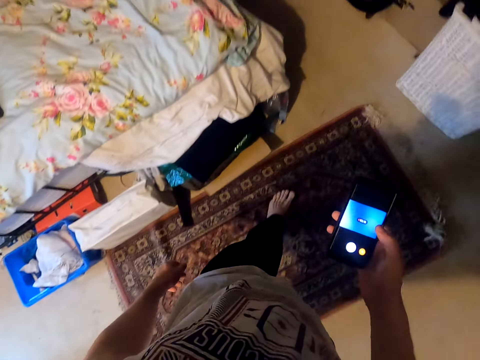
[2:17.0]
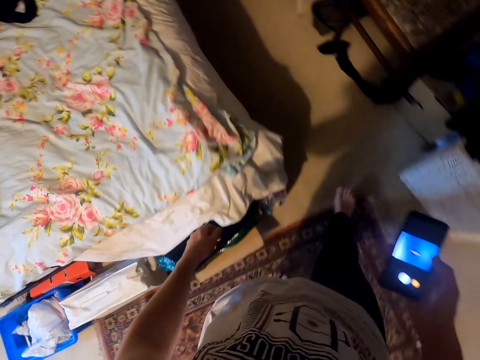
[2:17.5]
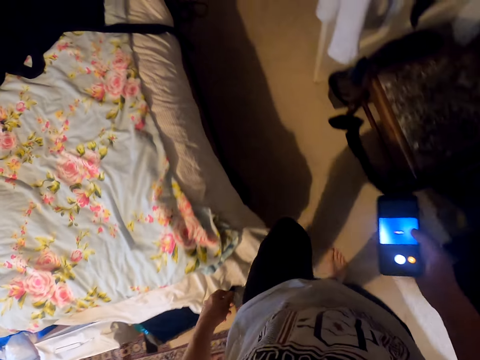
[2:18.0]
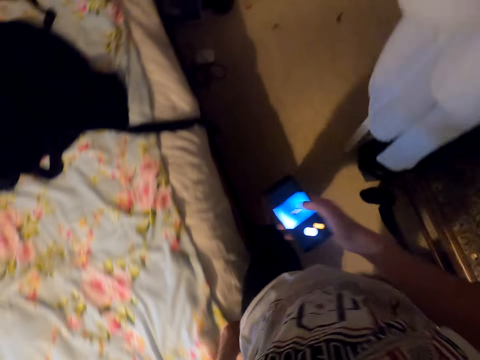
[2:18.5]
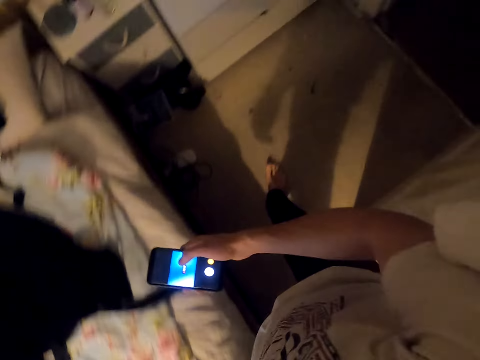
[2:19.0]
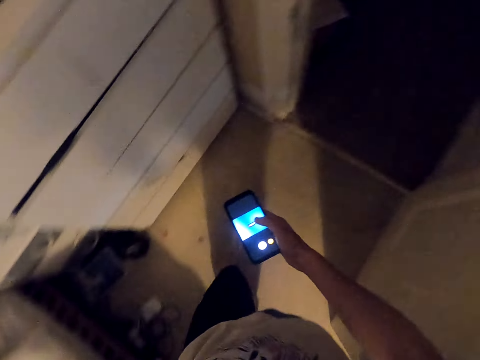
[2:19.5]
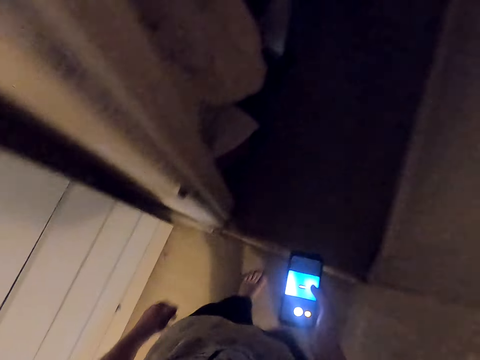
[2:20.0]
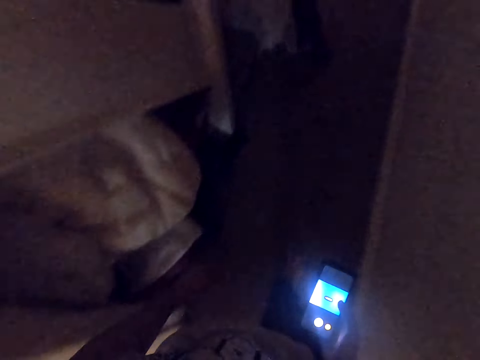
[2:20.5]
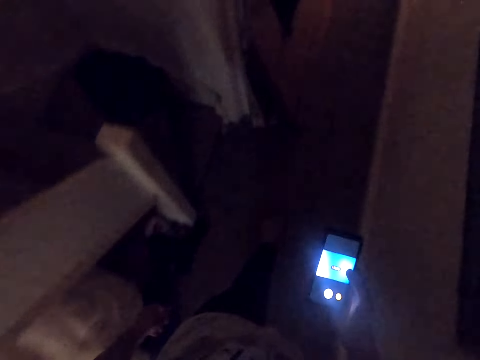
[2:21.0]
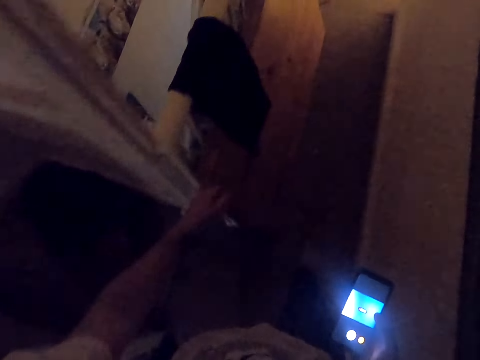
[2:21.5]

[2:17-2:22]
The camera wearer walks around the bedroom. They walk out of the room. They walk along the hallway.

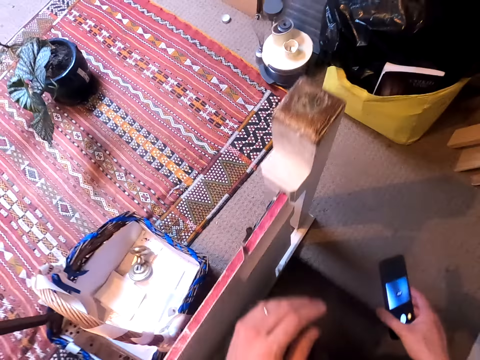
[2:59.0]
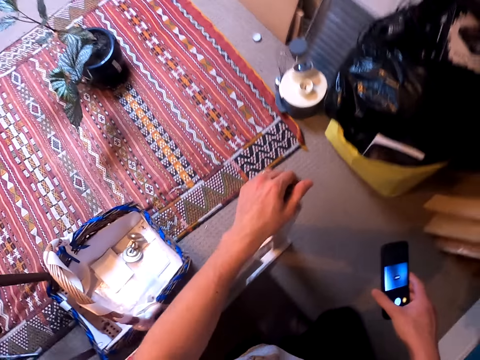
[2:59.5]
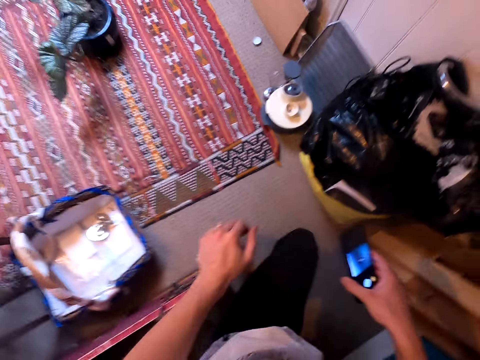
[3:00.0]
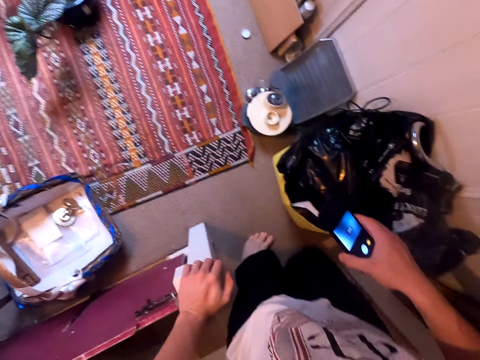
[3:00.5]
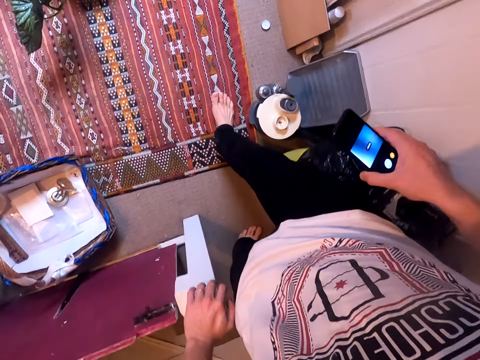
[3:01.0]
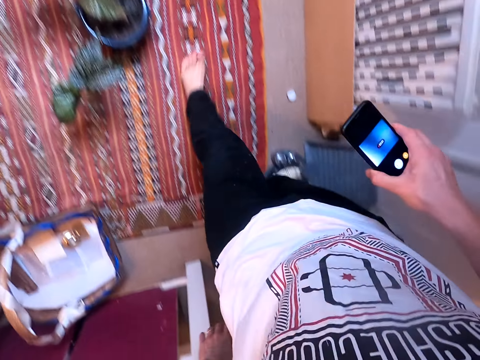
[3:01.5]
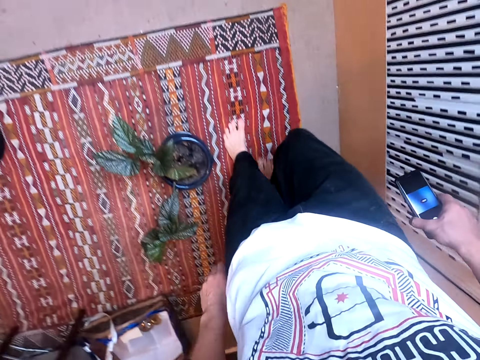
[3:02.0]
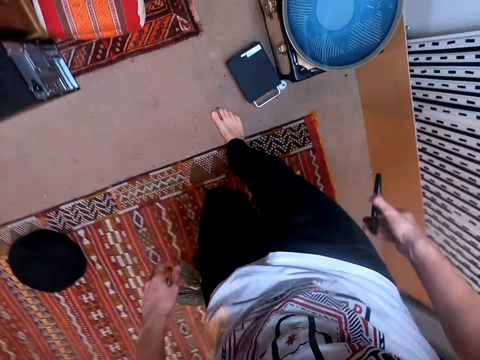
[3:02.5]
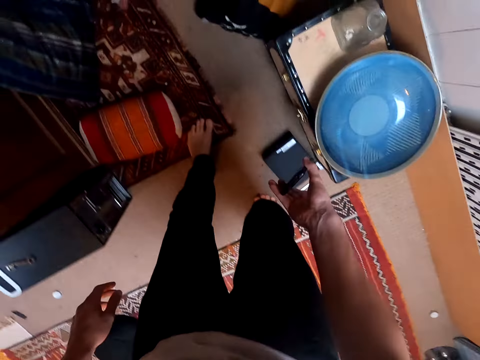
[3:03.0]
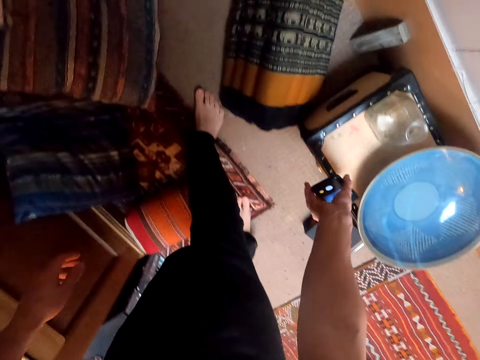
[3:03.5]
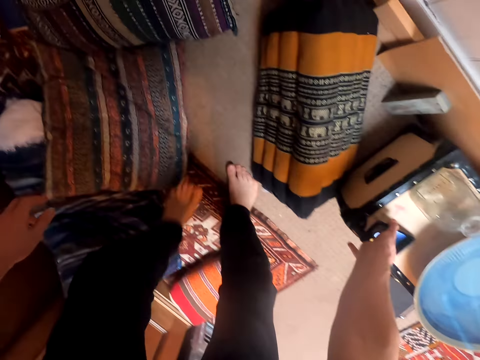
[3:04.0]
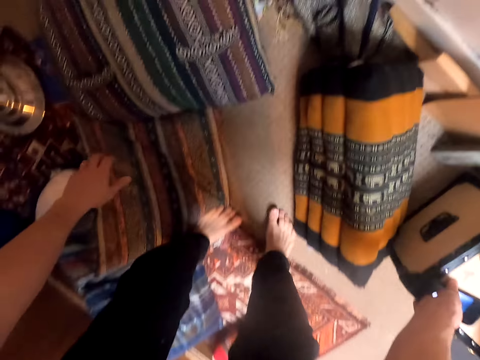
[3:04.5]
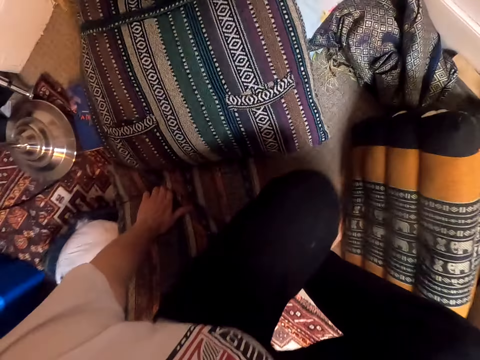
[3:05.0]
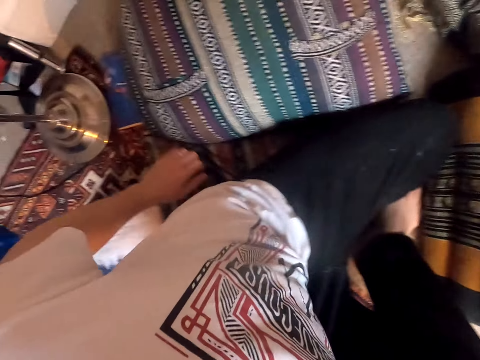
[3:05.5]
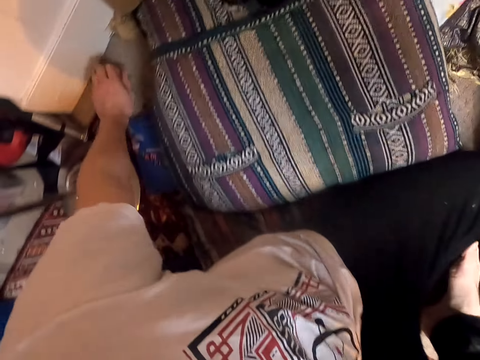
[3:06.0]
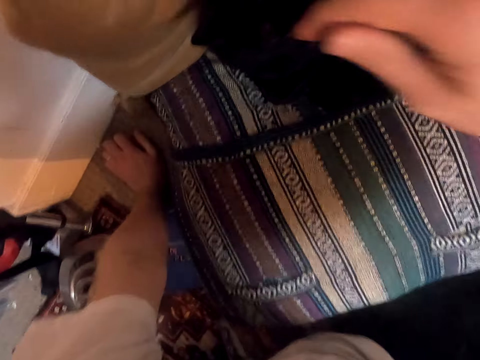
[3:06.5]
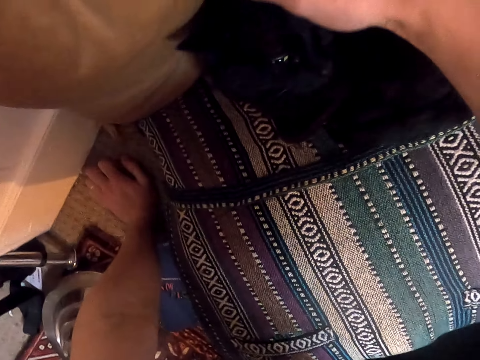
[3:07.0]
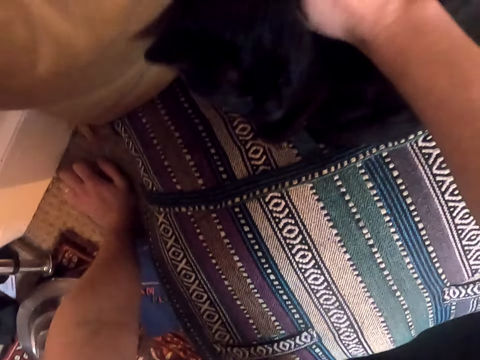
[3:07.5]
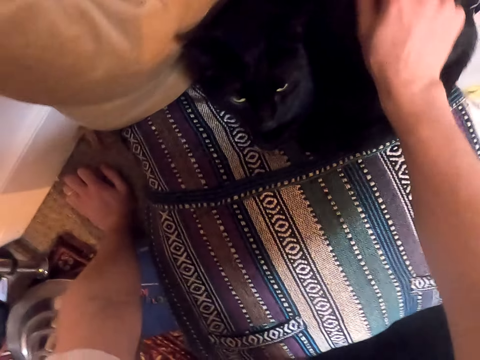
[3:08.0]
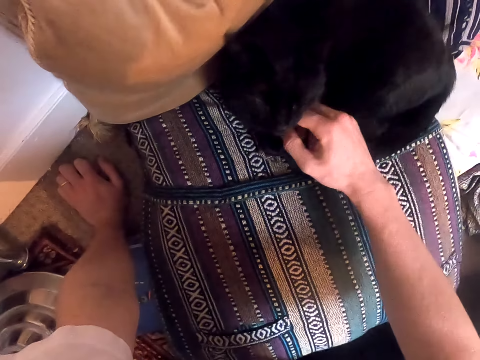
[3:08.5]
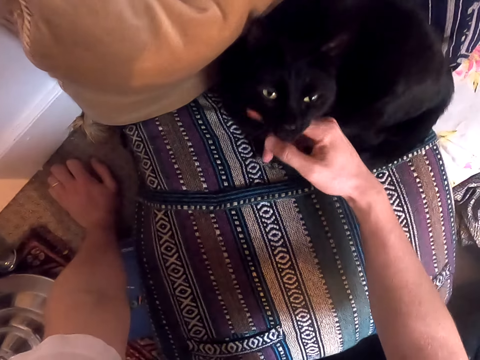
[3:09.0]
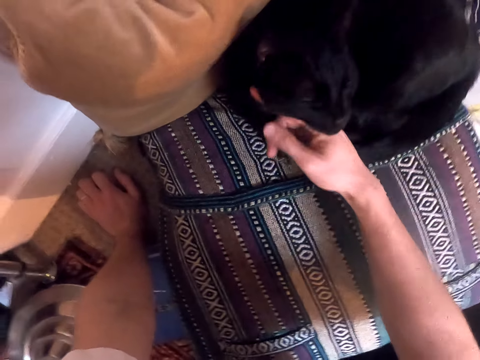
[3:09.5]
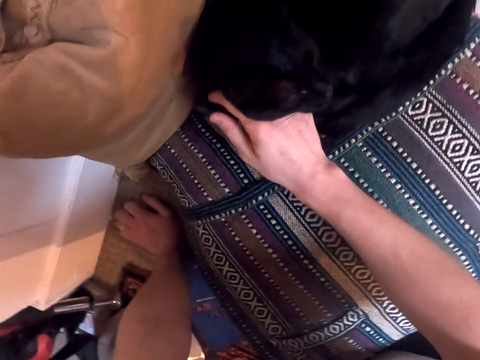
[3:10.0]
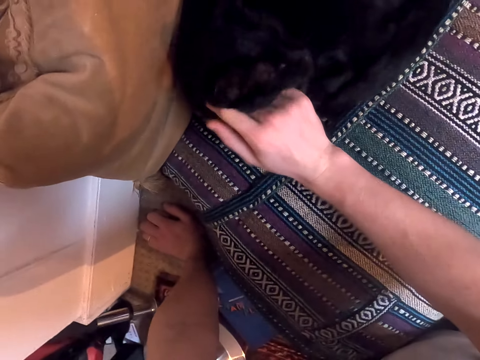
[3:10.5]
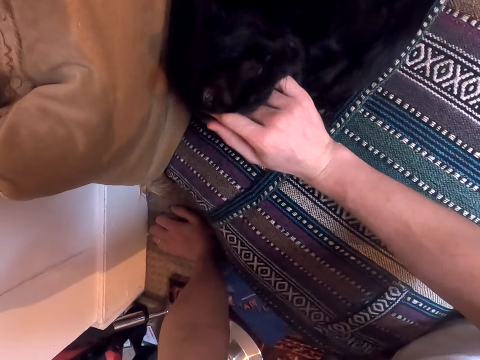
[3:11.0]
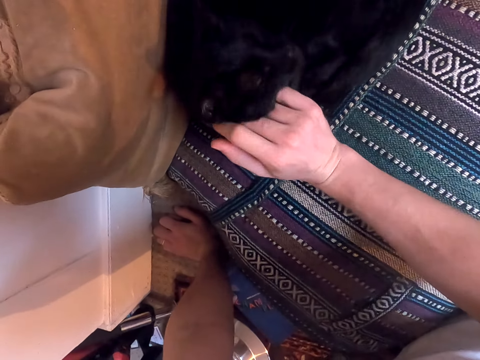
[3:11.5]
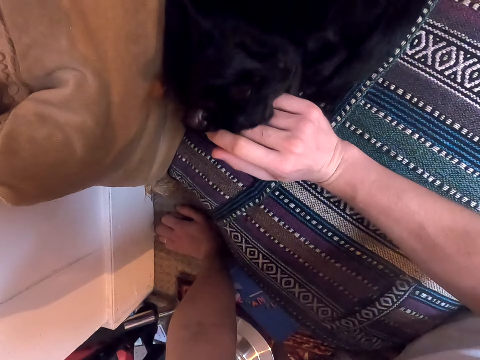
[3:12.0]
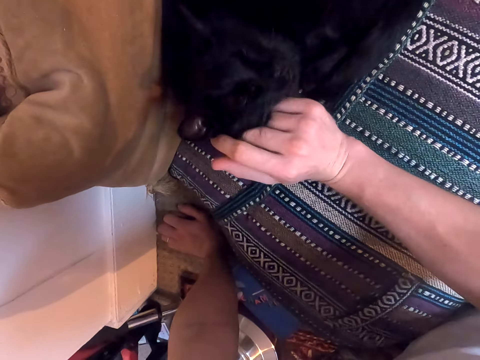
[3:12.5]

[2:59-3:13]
The camera wearer holds the stair rail with his left hand. He walks into the room. He places the phone on something. He holds the pillow with his left hand. He sits on the pillow. He places his hand on the floor. He touches the cat's fur with his right hand. He plays with the cat. He touches the cat's chin with his right hand. He touches the cat's fur with his right hand.

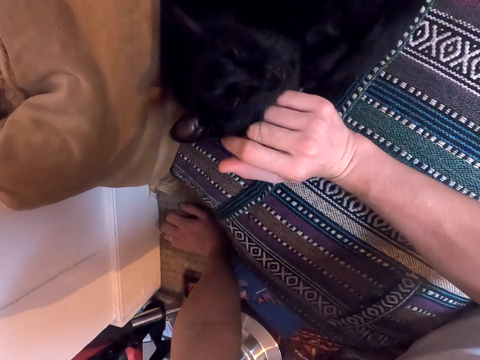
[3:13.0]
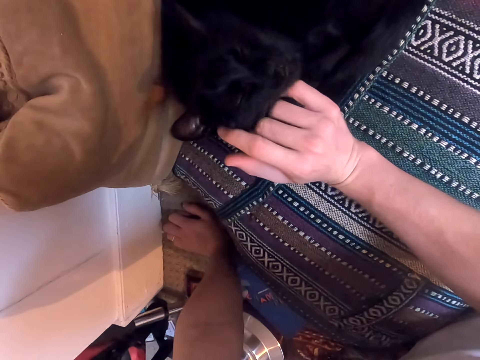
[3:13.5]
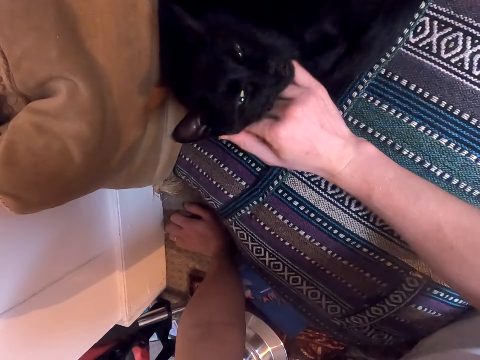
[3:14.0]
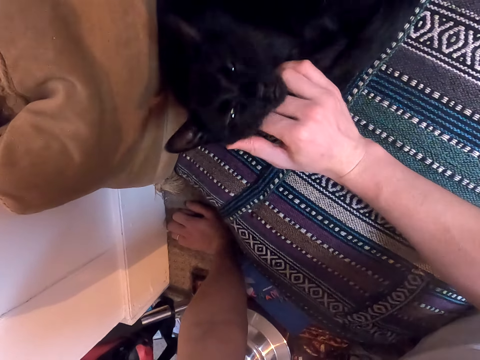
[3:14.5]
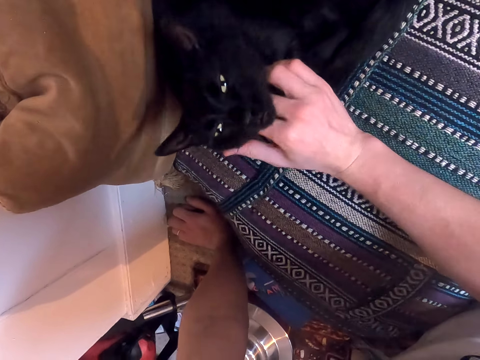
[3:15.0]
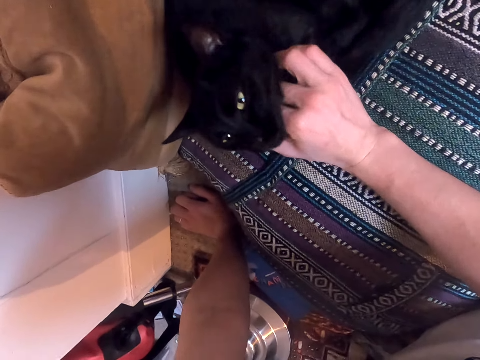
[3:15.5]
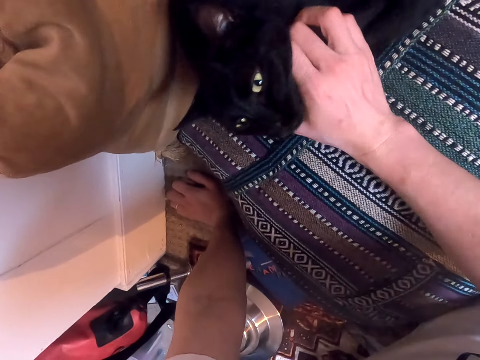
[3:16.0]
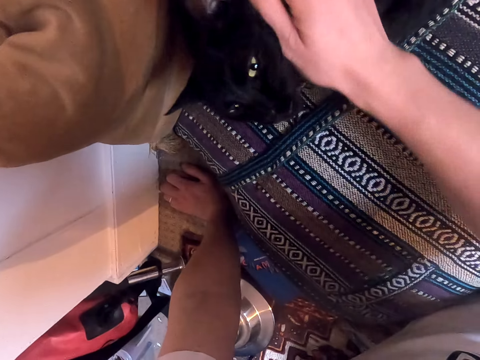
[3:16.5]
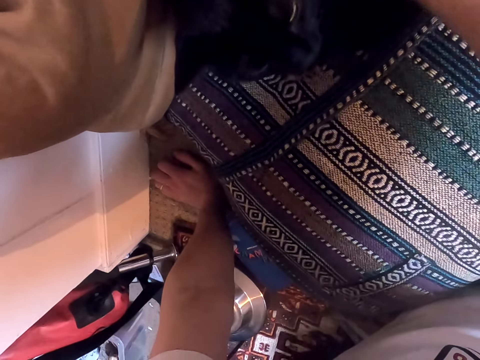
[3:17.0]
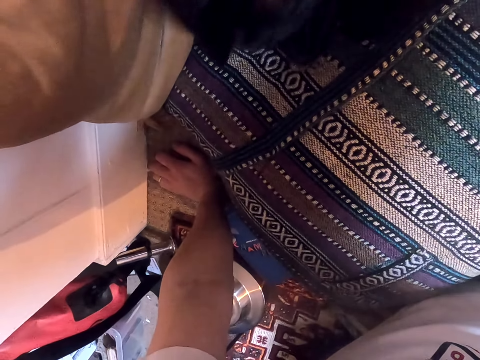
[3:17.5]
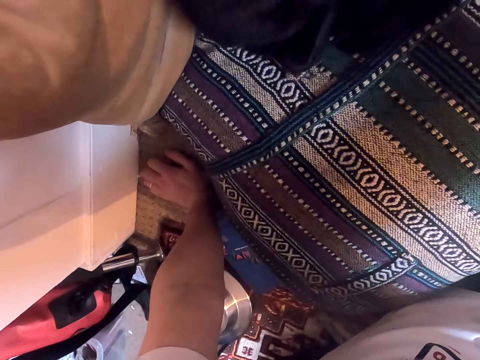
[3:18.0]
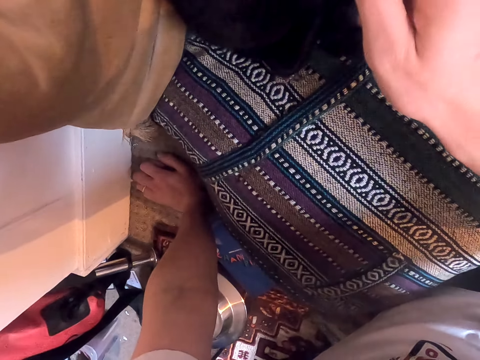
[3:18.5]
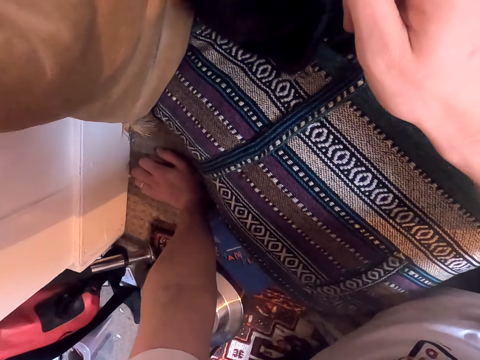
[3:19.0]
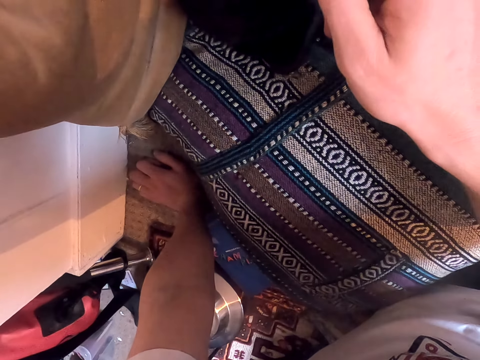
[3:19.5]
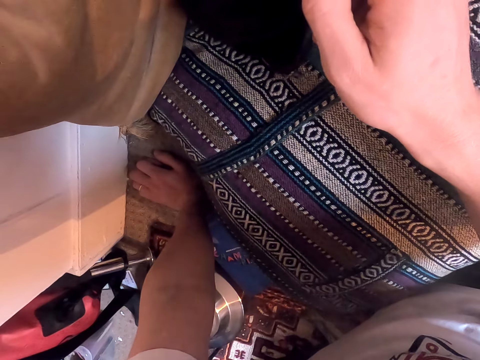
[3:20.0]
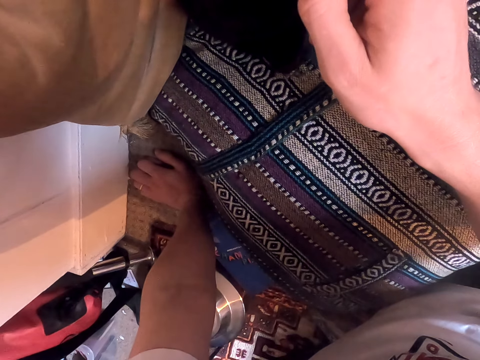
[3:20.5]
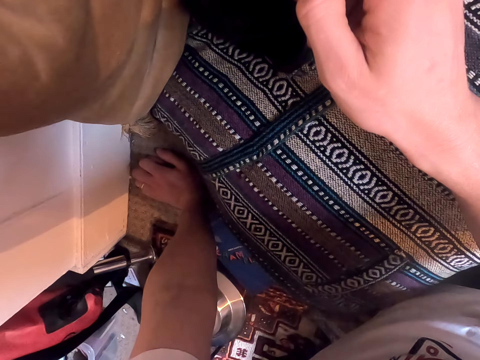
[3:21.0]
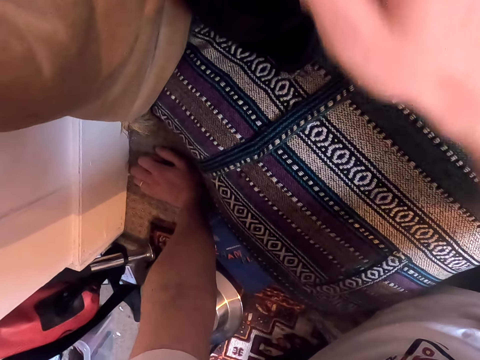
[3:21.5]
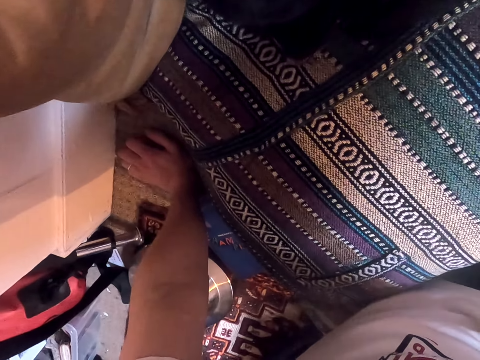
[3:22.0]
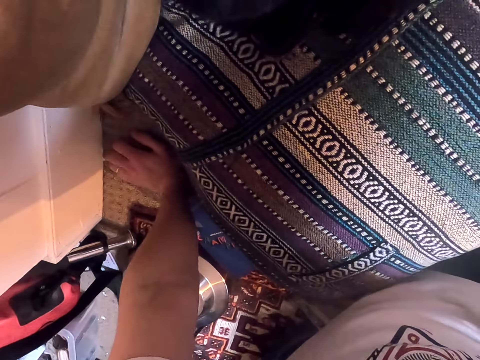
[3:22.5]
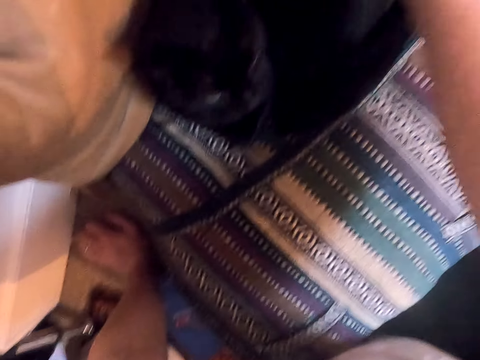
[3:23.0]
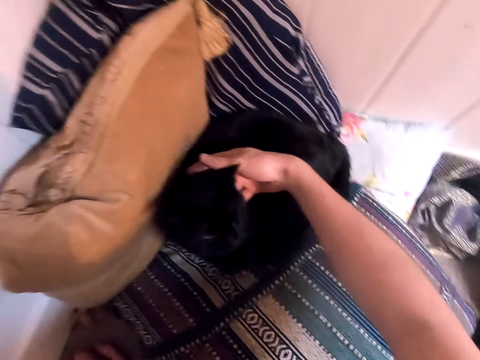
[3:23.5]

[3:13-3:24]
The camera wearer touches the cat's chin with his right hand. He touches the cat's fur with his right hand.
